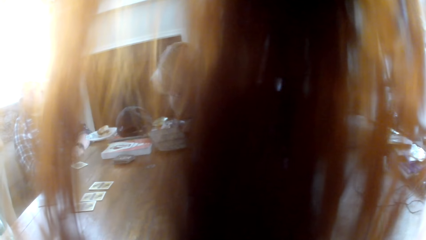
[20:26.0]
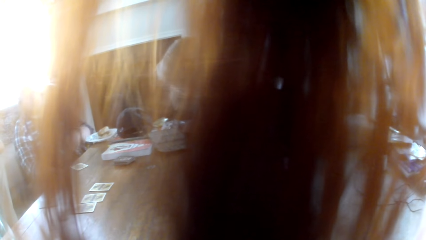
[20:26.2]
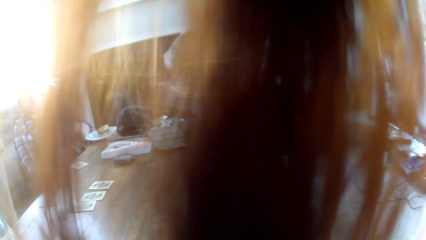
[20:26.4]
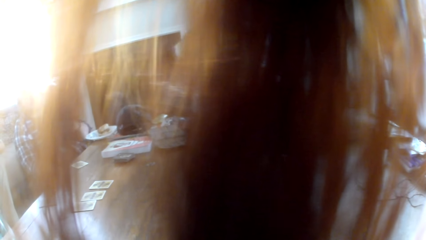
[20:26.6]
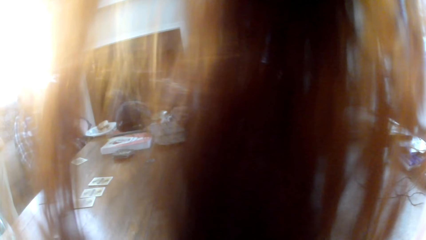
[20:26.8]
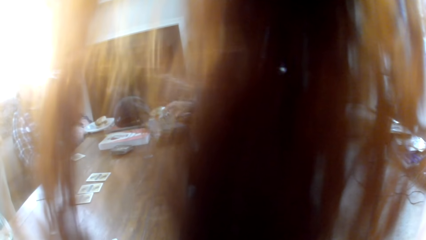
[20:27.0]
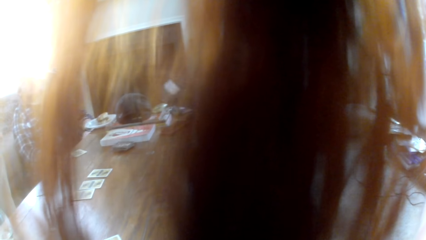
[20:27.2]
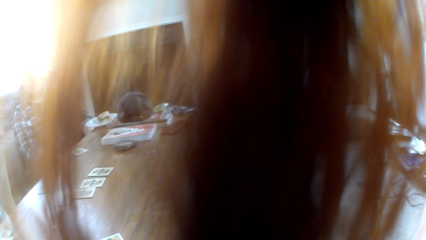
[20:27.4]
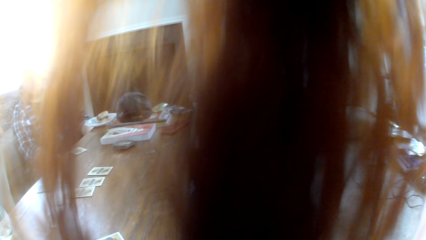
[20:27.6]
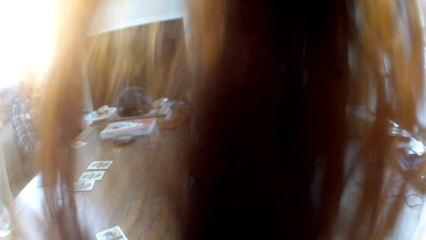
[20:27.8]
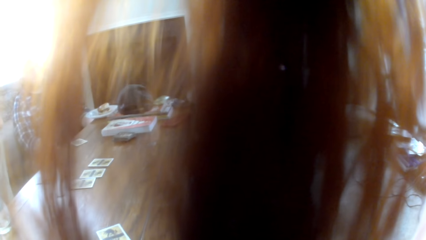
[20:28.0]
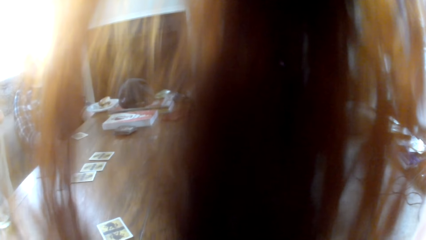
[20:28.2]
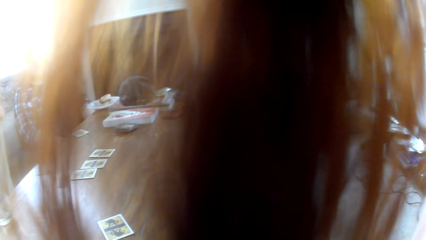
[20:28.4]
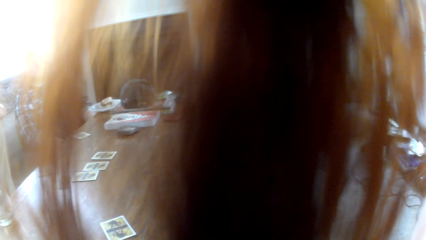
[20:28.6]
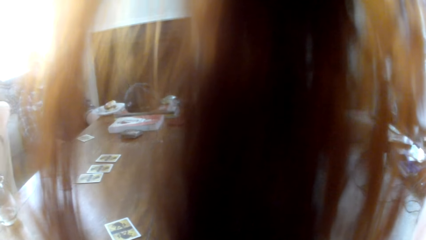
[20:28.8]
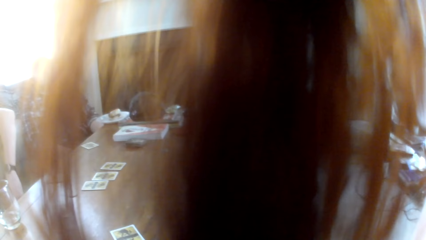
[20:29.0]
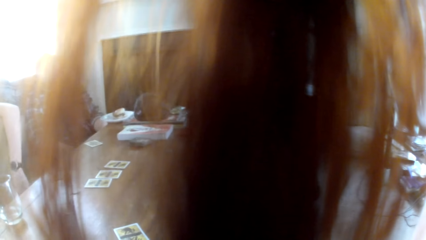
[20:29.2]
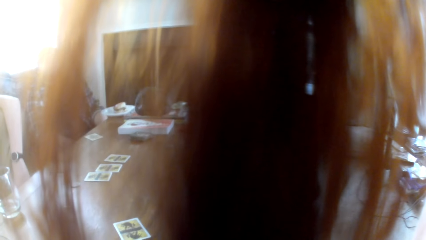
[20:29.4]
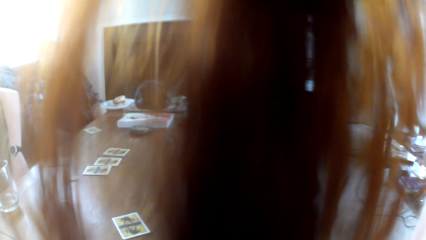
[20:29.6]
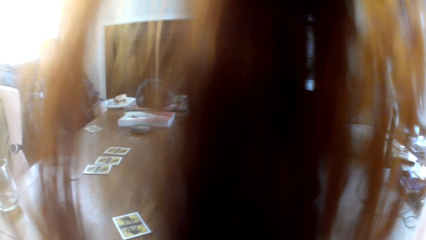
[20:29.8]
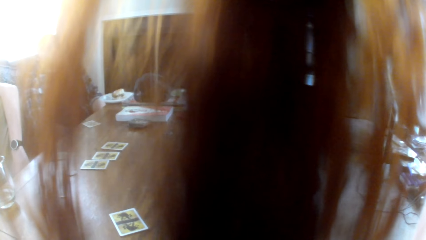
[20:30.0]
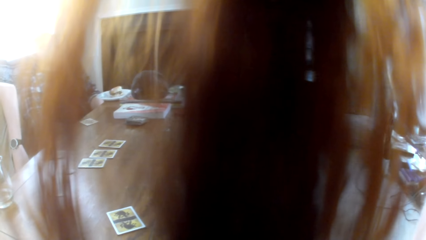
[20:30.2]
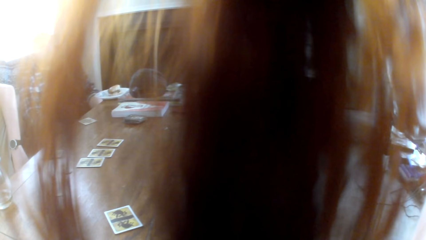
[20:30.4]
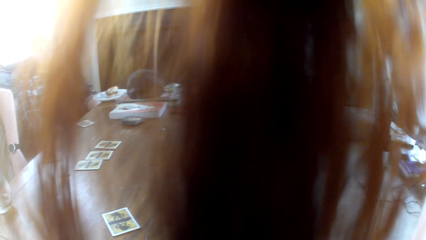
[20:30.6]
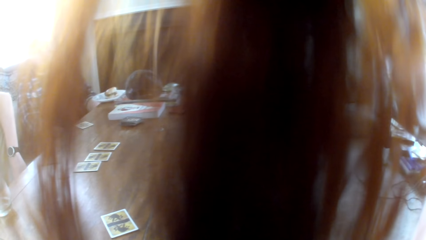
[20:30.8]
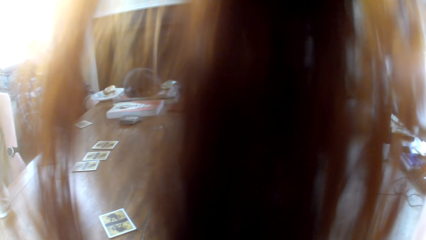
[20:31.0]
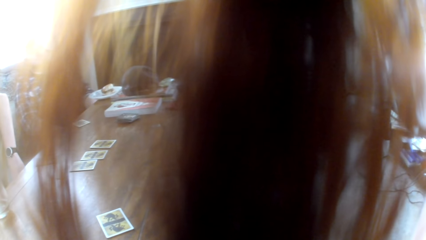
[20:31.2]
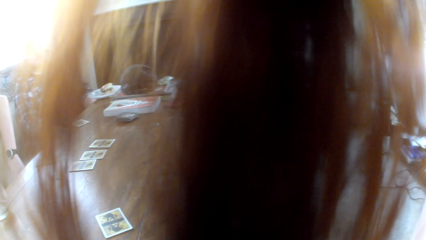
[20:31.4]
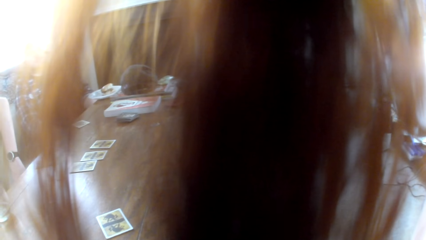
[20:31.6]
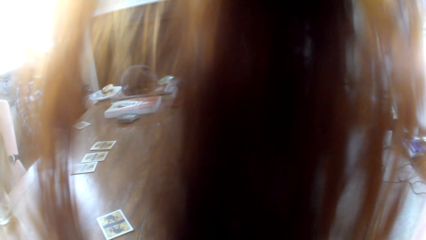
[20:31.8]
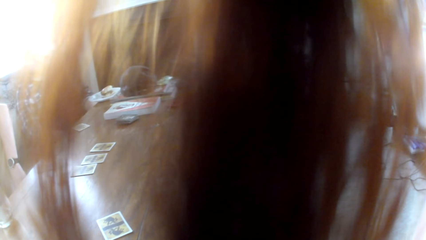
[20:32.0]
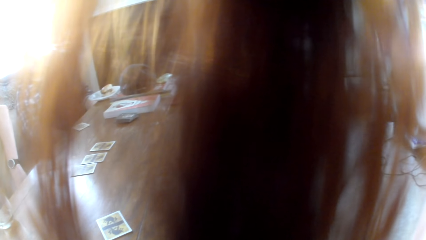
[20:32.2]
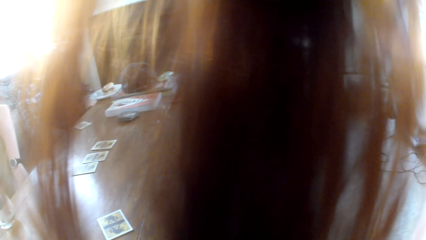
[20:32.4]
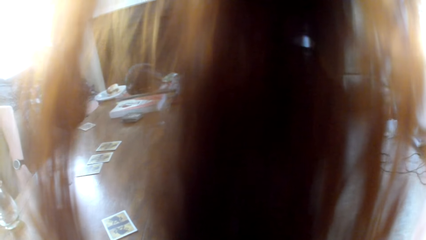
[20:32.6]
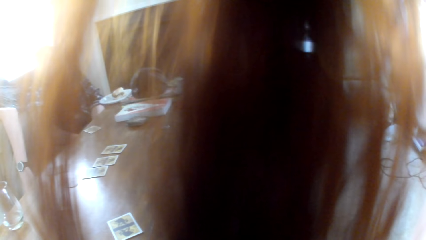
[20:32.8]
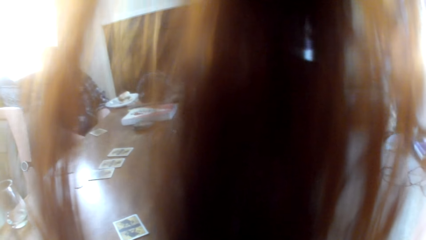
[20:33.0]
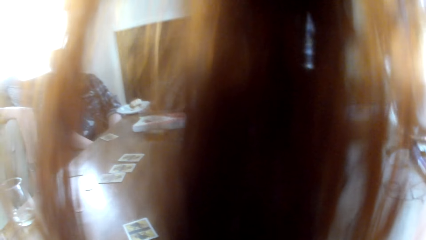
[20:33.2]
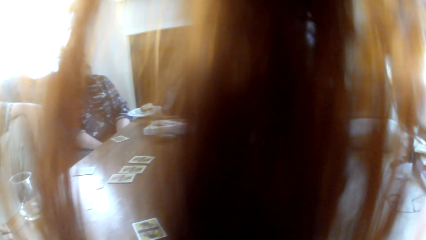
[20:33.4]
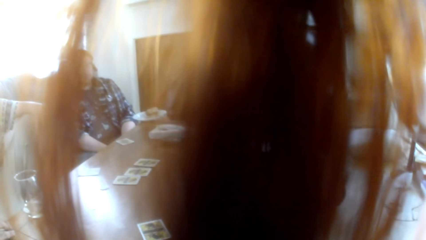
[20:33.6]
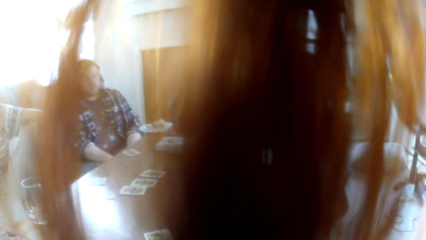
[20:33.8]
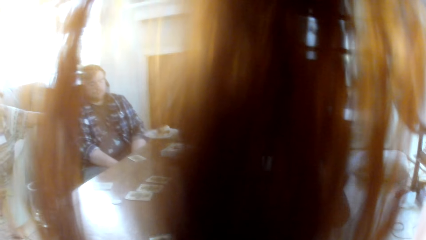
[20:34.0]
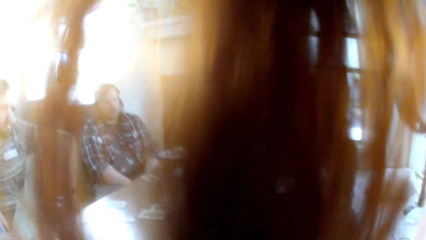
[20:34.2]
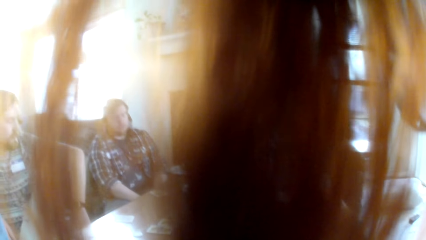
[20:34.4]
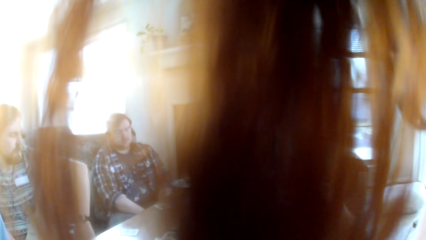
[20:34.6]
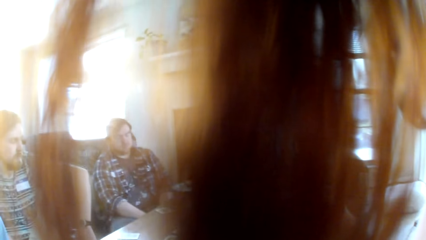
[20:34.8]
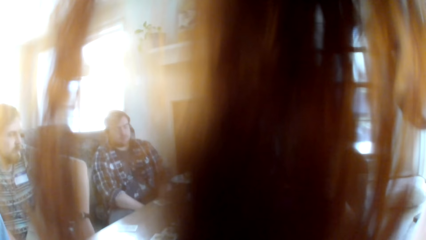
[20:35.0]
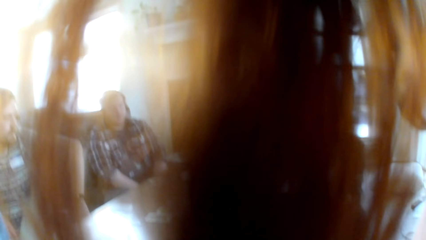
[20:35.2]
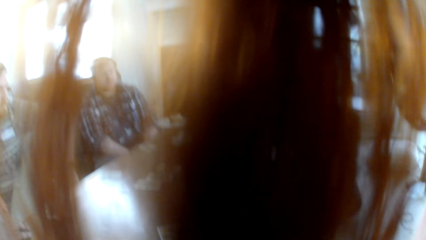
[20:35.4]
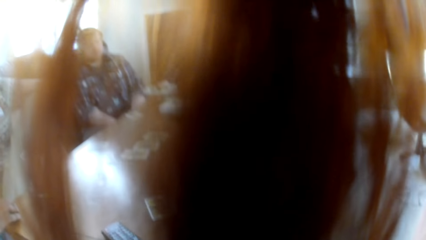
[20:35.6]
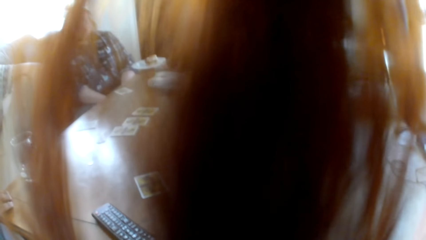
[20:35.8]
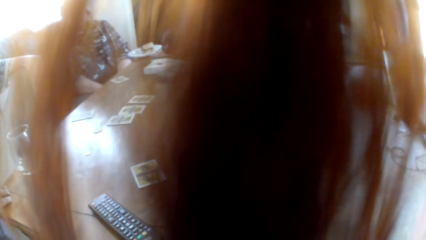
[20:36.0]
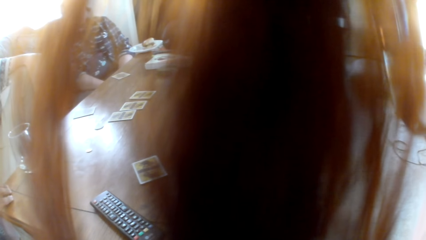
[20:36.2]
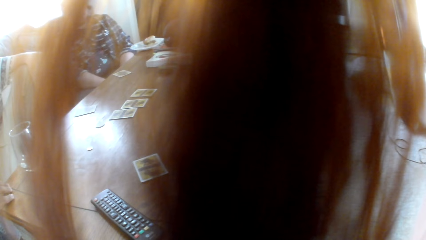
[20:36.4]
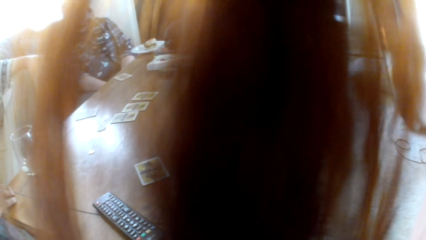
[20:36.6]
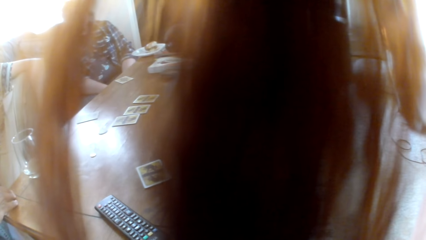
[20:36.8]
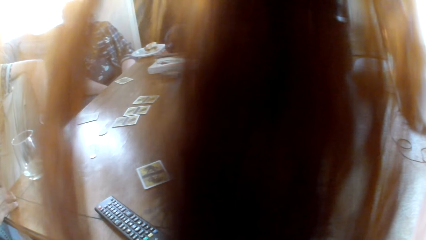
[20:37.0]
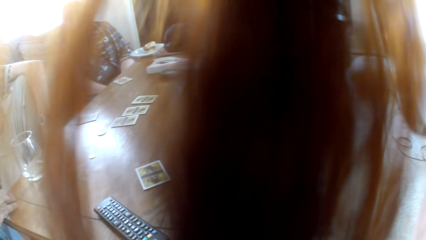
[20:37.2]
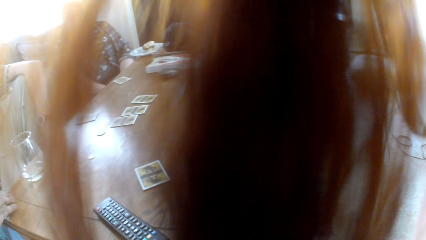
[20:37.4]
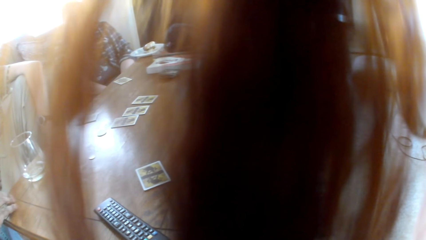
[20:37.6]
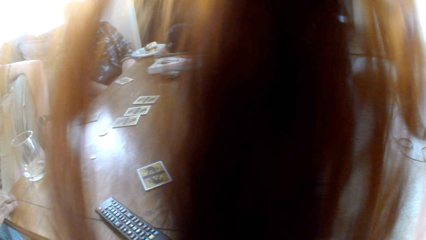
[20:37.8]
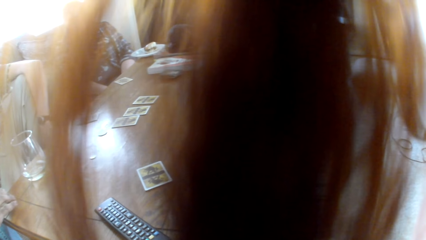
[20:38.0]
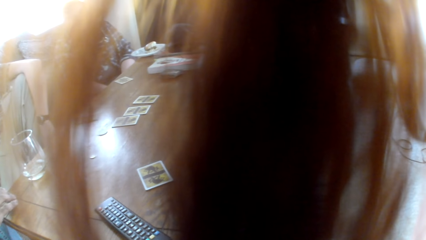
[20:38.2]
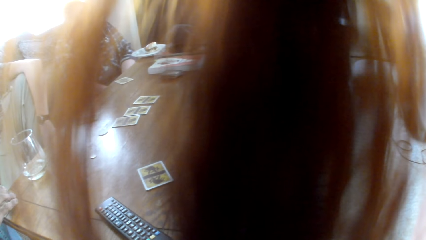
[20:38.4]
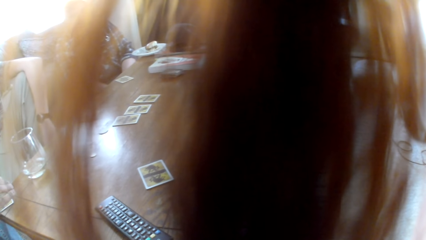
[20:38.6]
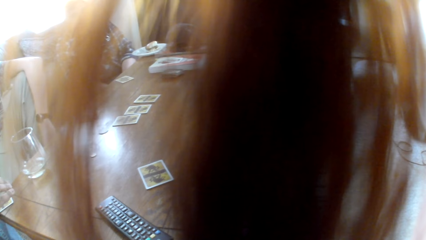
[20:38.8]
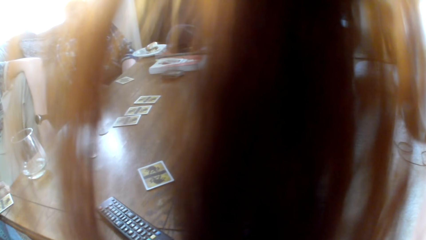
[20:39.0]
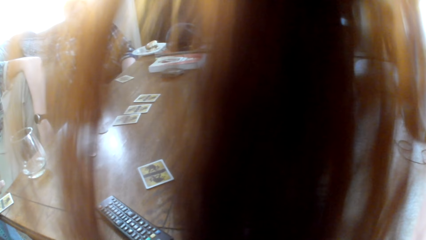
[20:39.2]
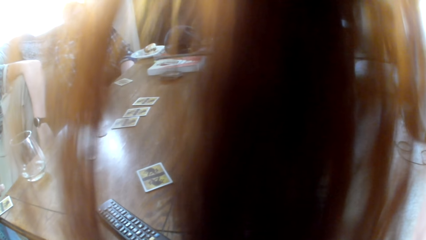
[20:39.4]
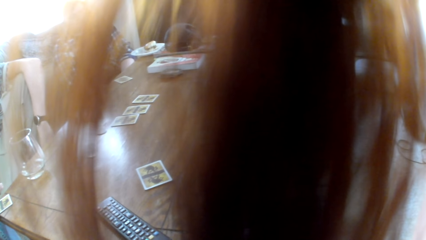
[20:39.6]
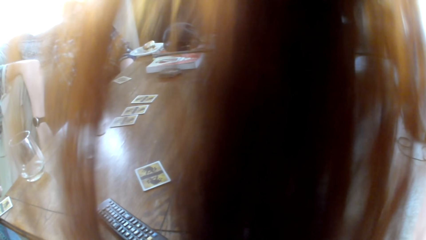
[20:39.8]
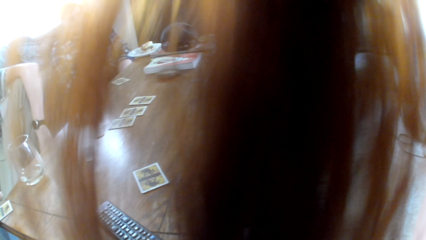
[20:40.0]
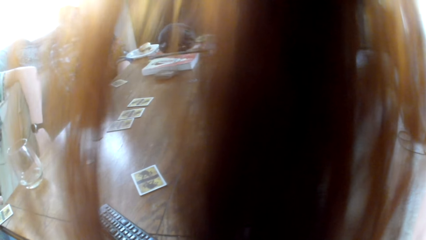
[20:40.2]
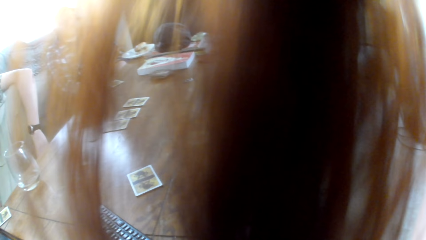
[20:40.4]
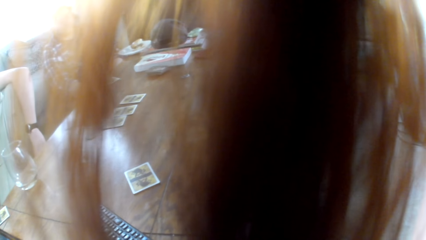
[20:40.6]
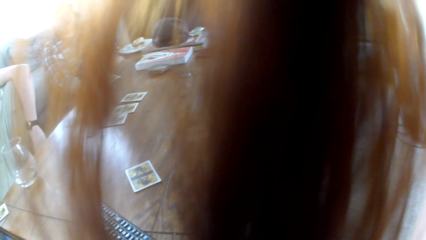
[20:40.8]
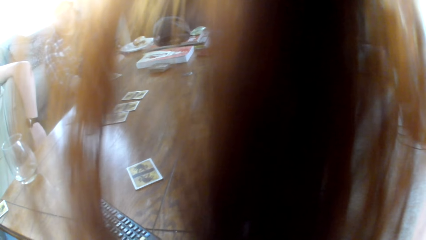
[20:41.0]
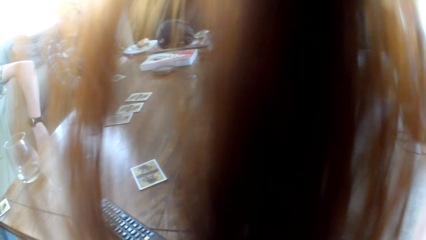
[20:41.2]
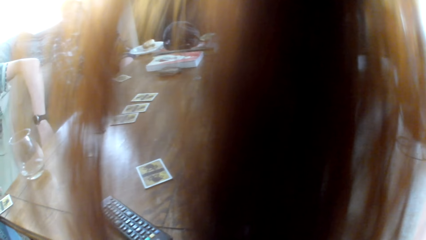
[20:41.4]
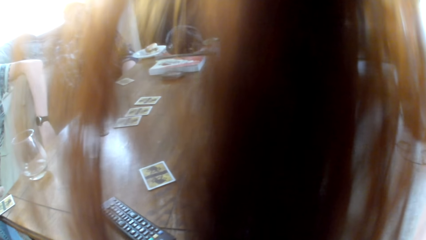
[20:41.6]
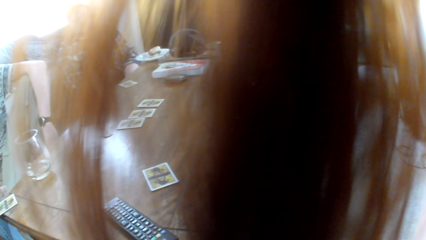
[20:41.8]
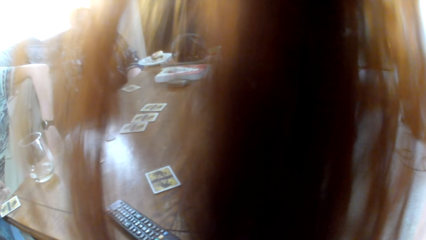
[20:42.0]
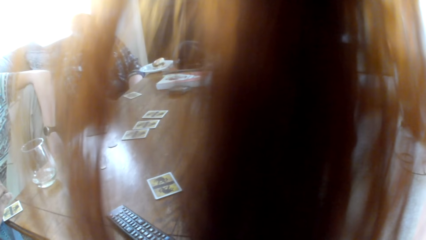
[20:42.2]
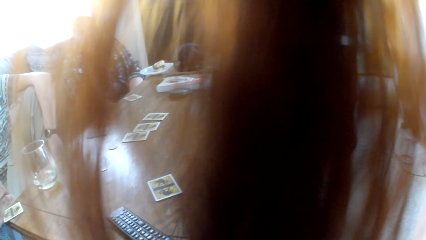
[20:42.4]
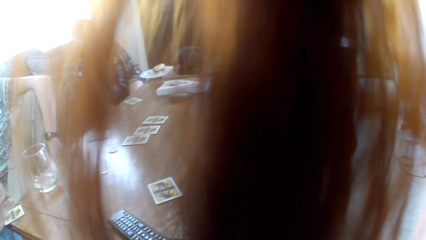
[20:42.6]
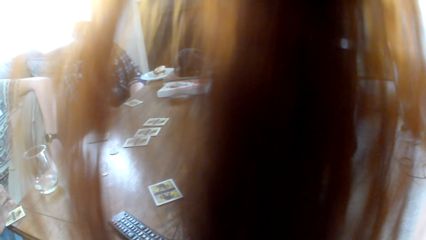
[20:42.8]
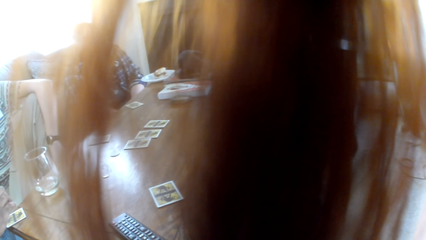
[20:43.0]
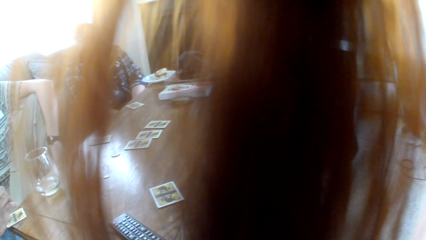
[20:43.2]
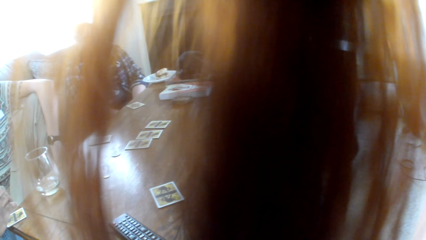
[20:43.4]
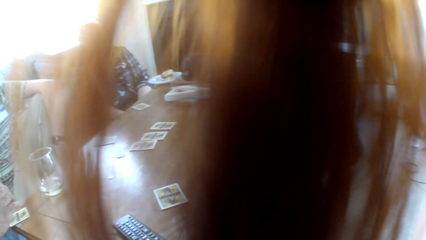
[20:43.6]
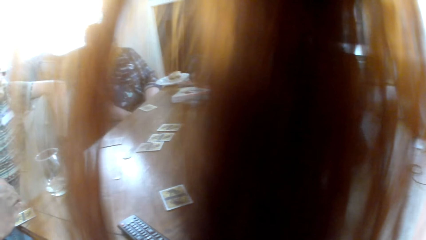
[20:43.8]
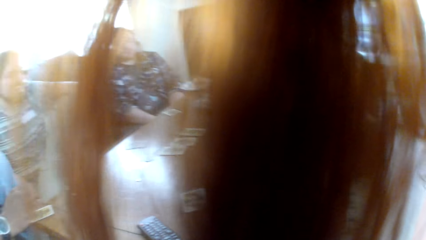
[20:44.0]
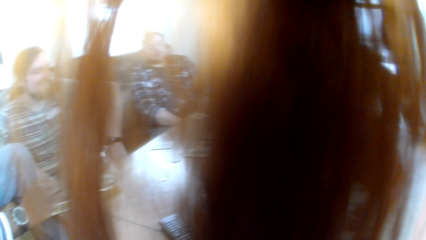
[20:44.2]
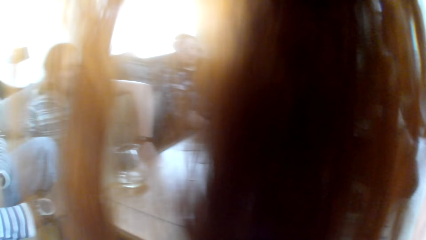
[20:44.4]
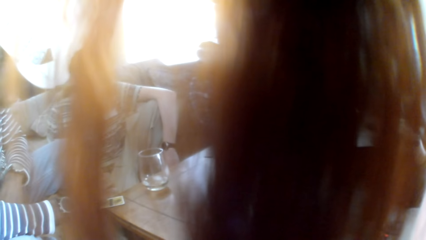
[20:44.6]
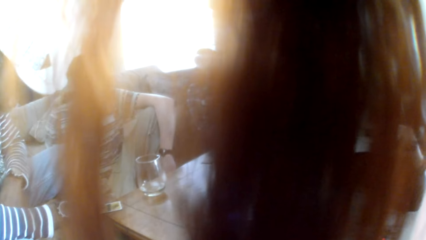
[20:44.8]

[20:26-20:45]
A woman picks a card. The camera wearer looks around. A man holds the card.
